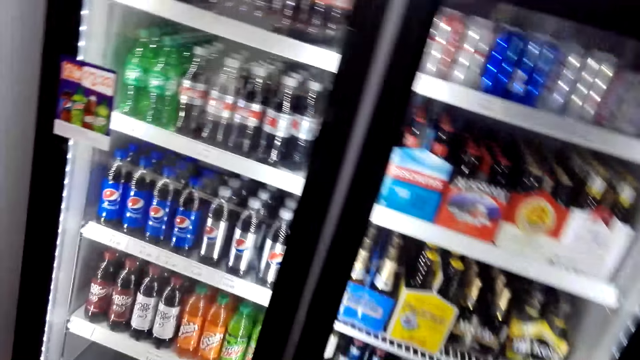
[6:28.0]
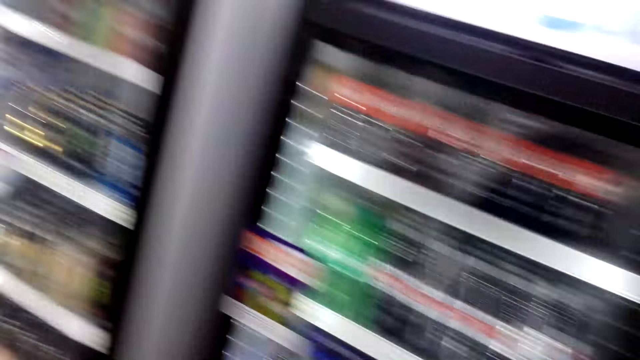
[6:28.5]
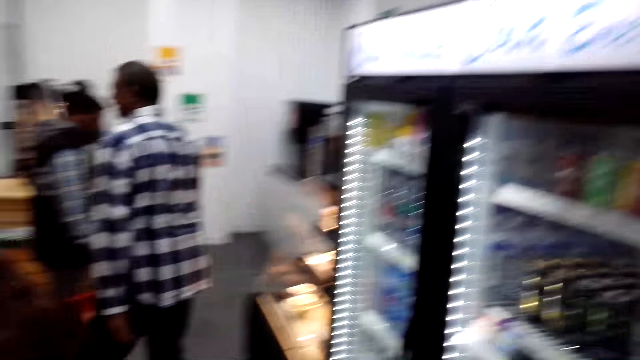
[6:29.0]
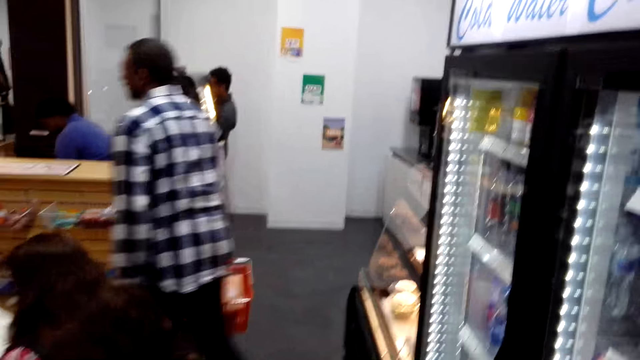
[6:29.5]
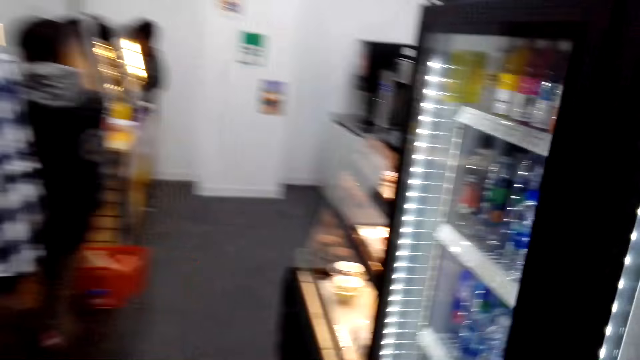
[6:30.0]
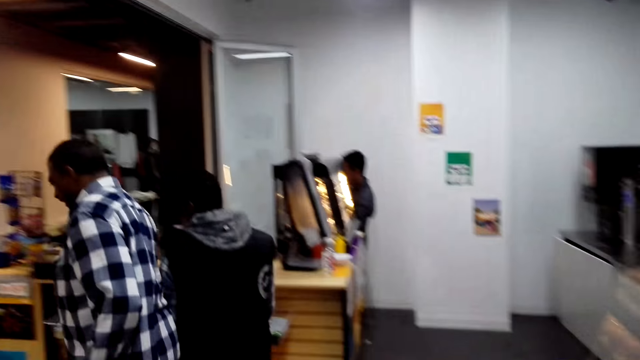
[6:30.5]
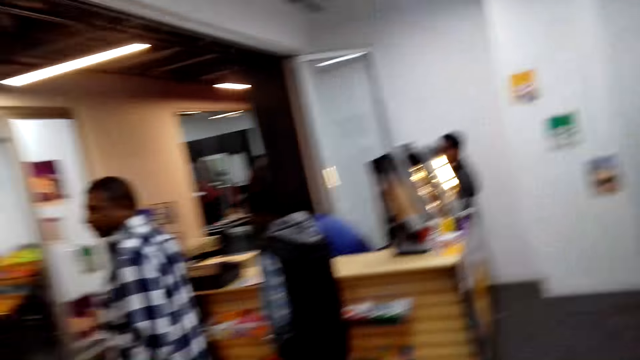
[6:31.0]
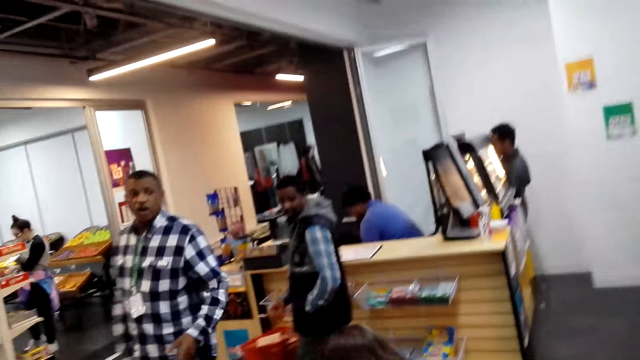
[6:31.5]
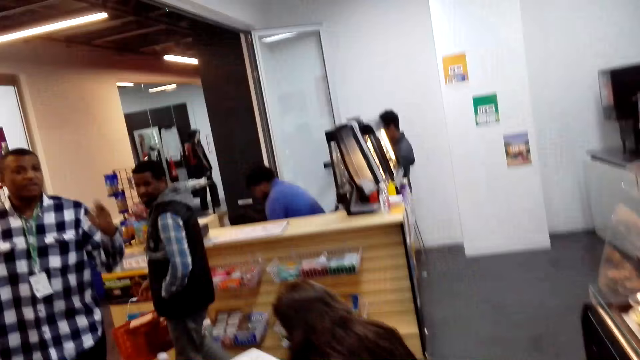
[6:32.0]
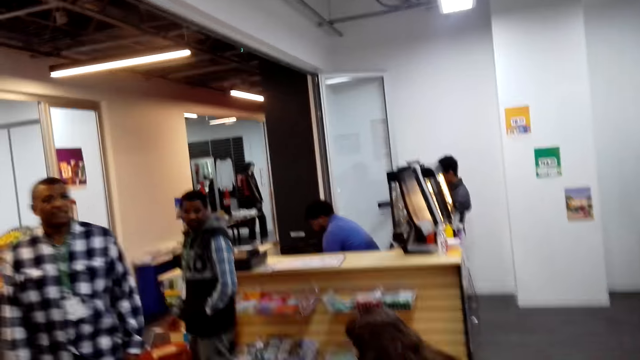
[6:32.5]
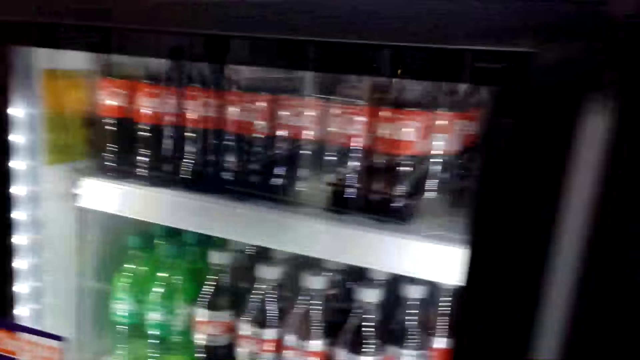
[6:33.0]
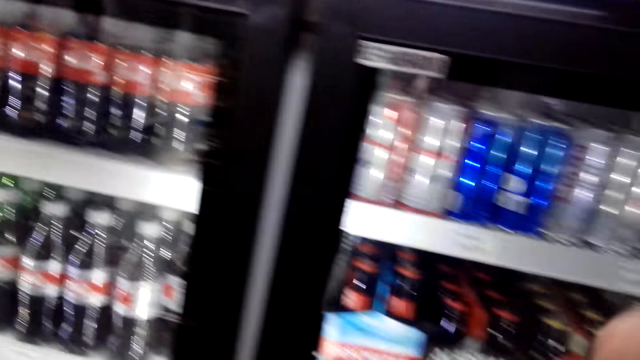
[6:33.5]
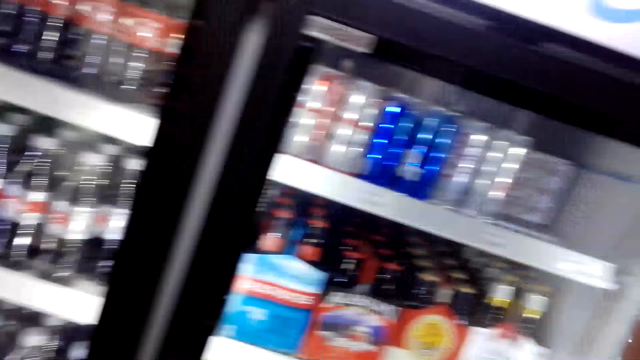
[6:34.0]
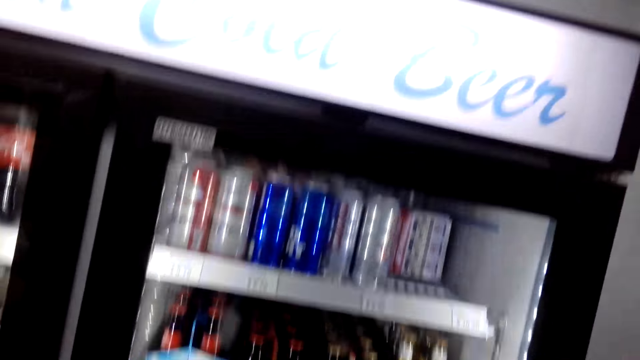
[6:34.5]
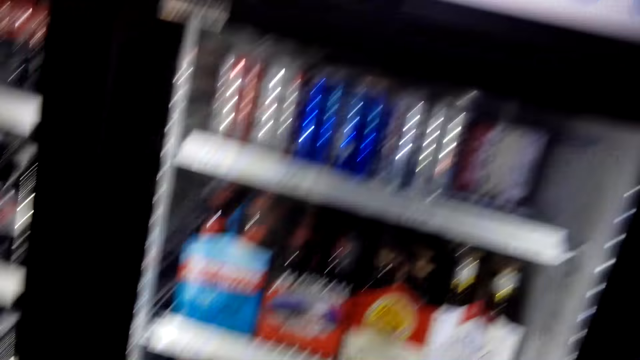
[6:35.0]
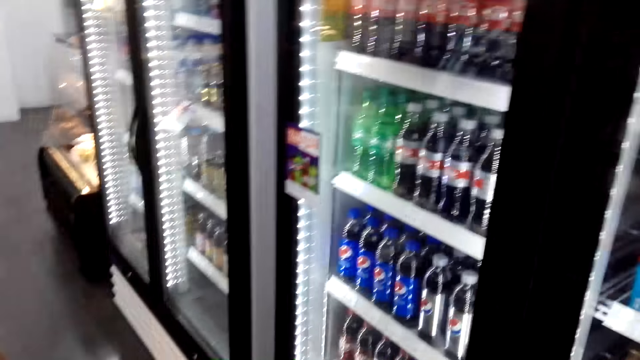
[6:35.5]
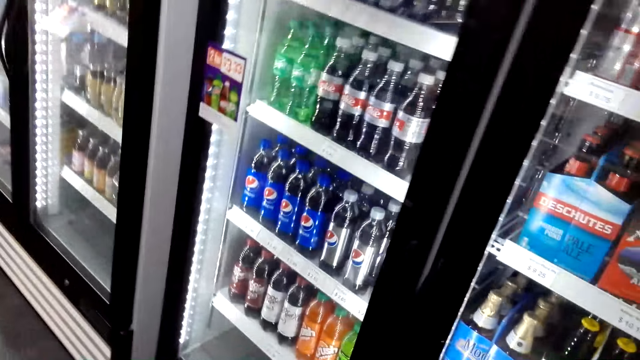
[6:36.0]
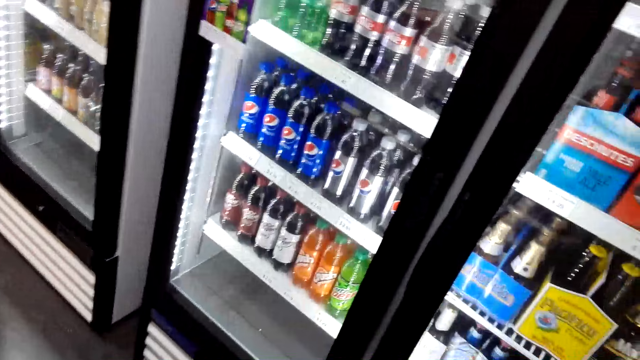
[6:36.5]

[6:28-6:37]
A man gestures with his hand. The camera wearer looks at the refrigerator.

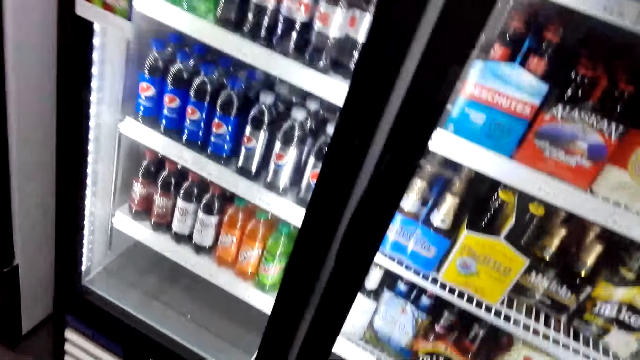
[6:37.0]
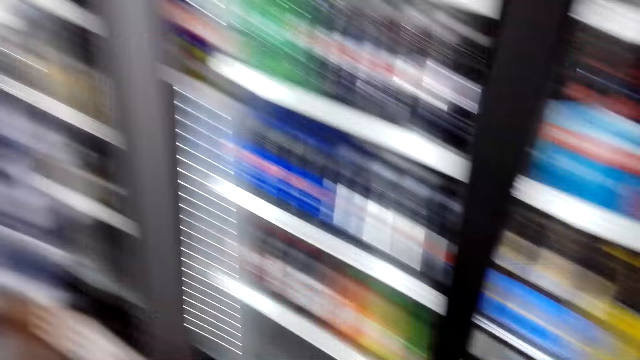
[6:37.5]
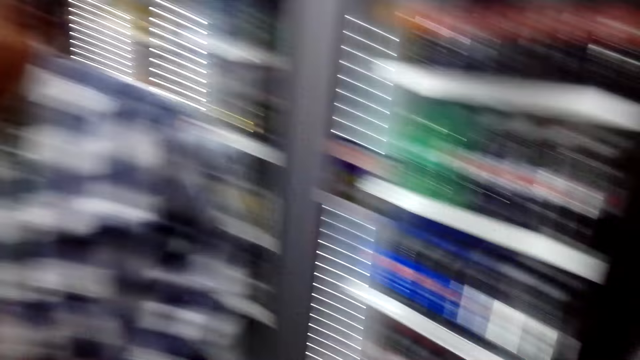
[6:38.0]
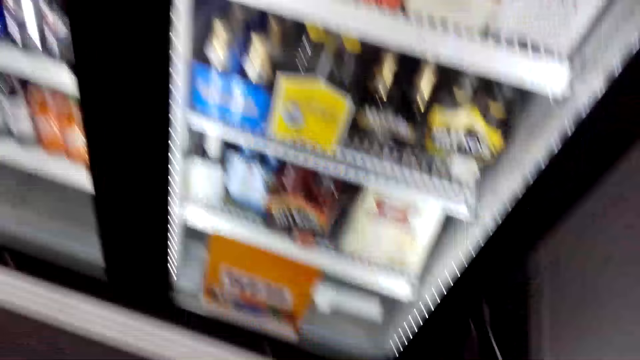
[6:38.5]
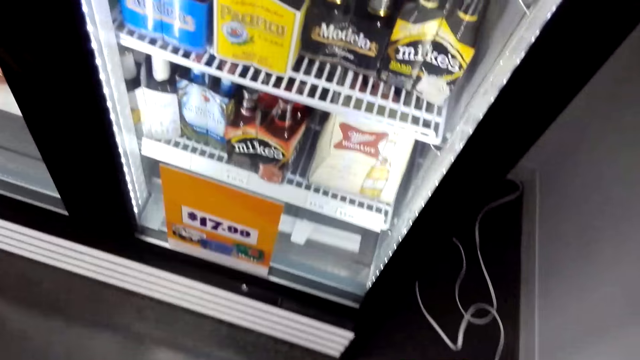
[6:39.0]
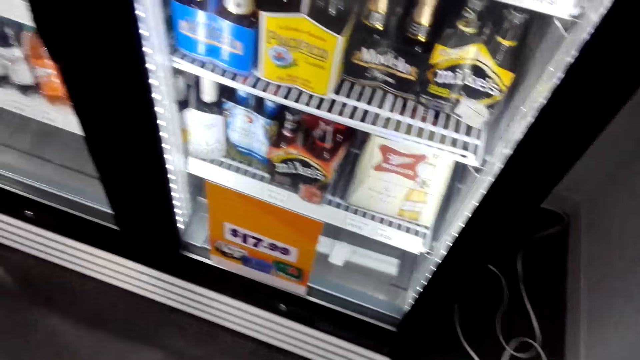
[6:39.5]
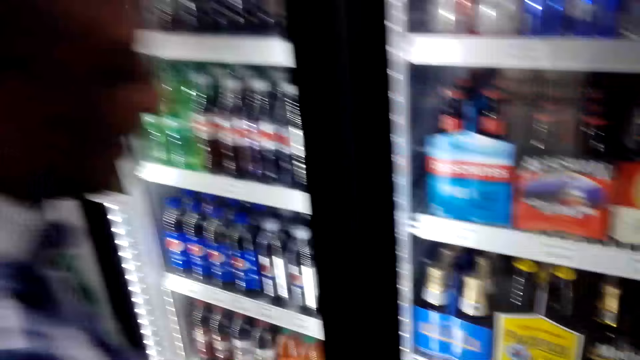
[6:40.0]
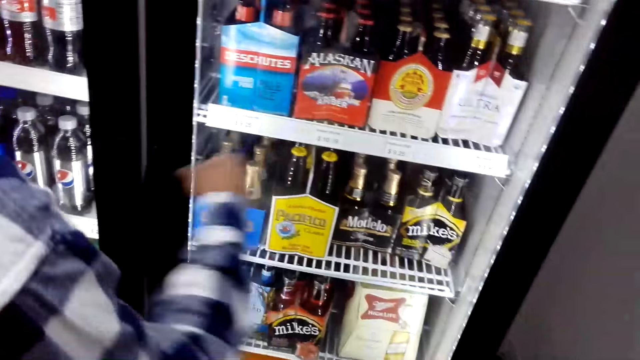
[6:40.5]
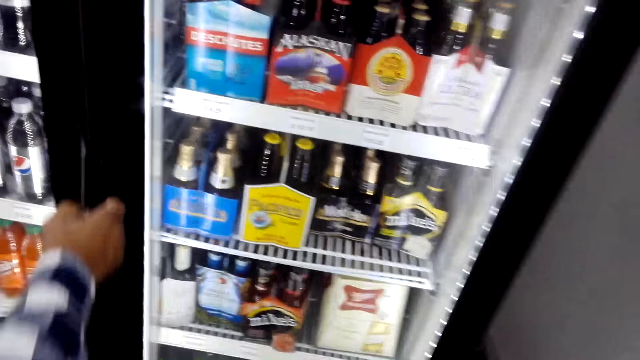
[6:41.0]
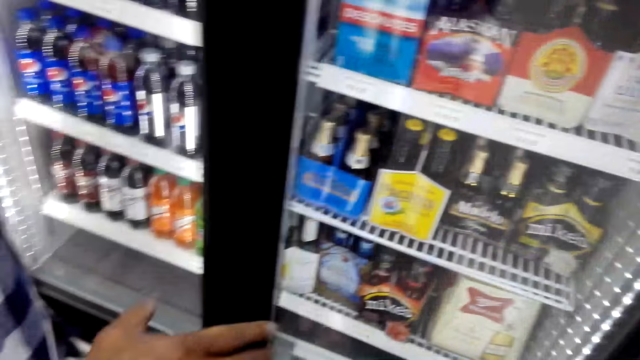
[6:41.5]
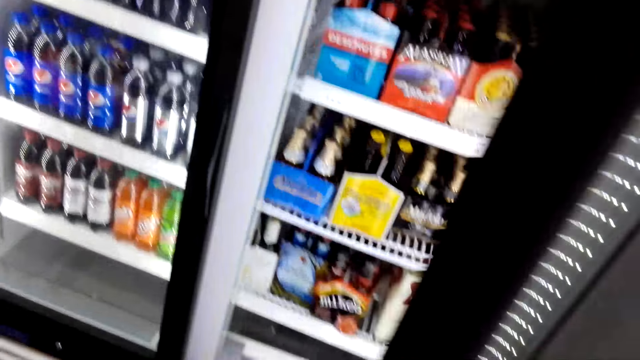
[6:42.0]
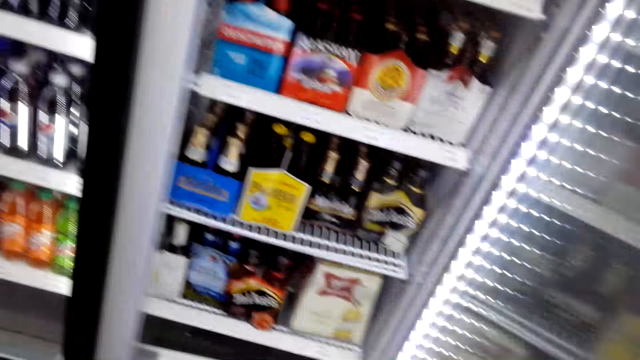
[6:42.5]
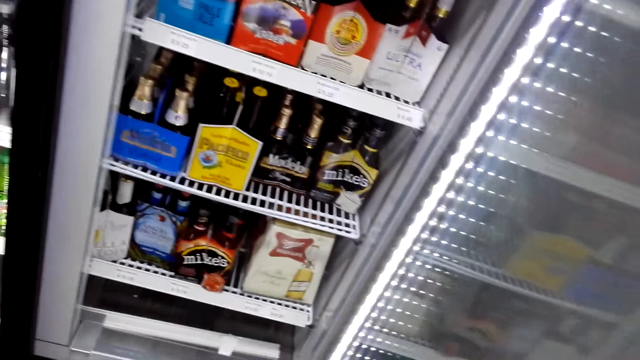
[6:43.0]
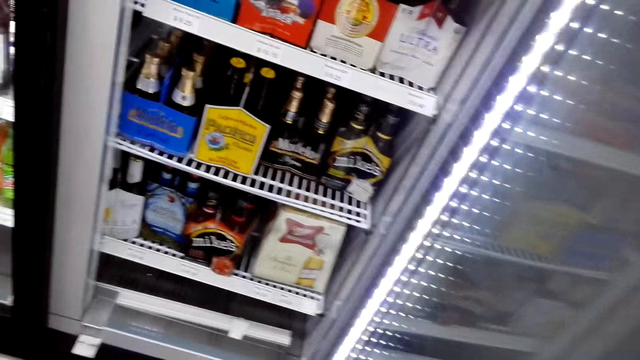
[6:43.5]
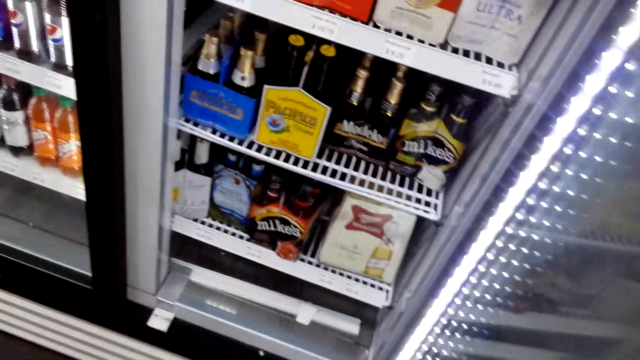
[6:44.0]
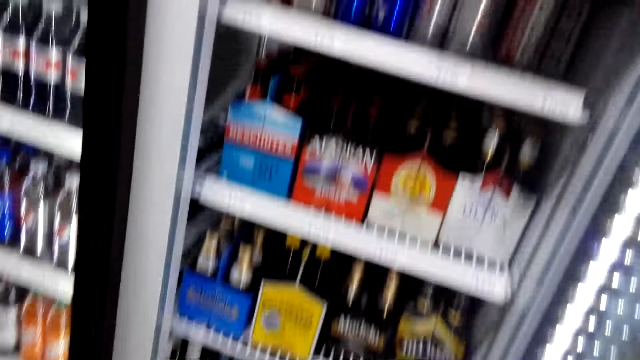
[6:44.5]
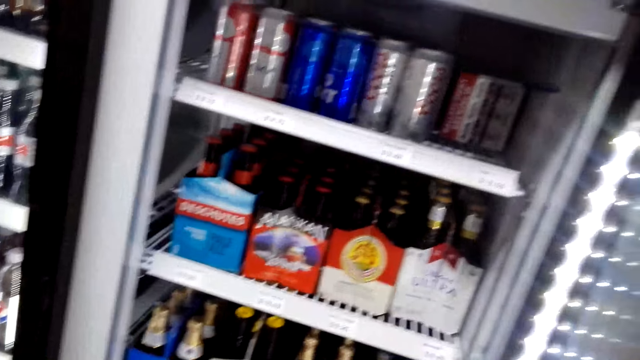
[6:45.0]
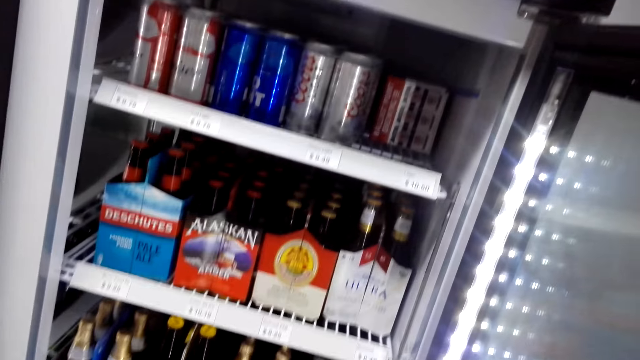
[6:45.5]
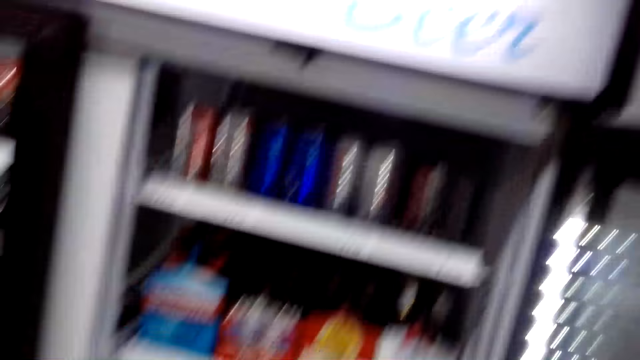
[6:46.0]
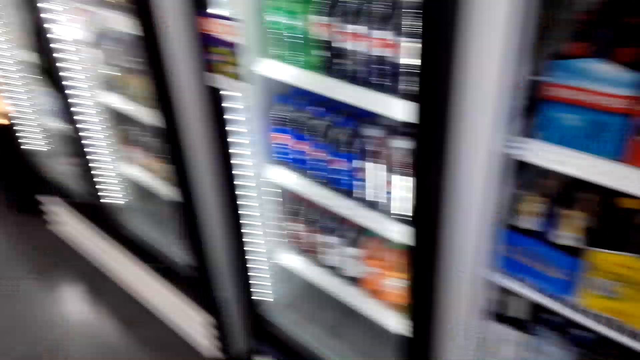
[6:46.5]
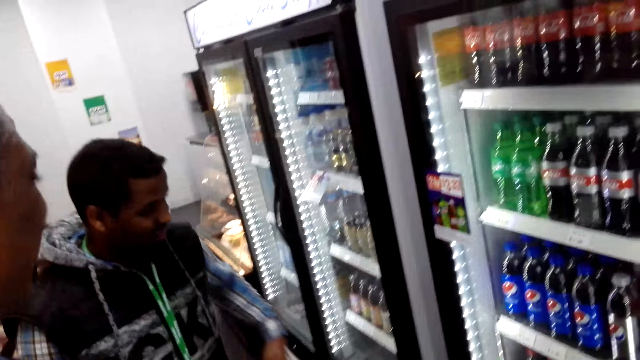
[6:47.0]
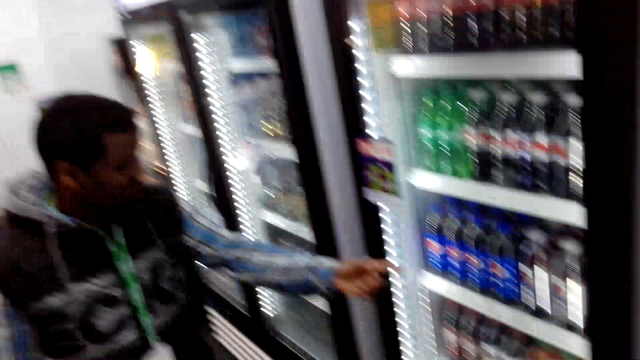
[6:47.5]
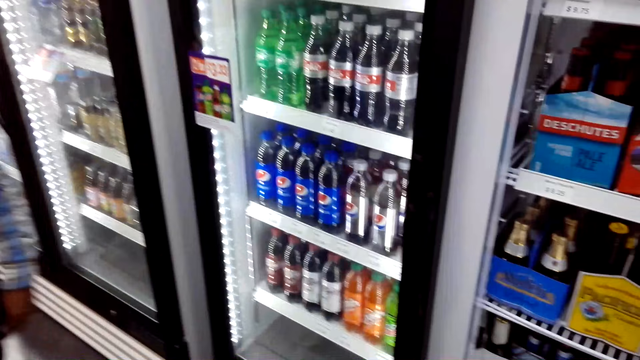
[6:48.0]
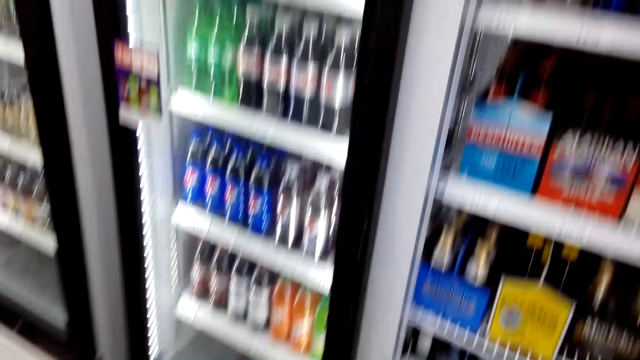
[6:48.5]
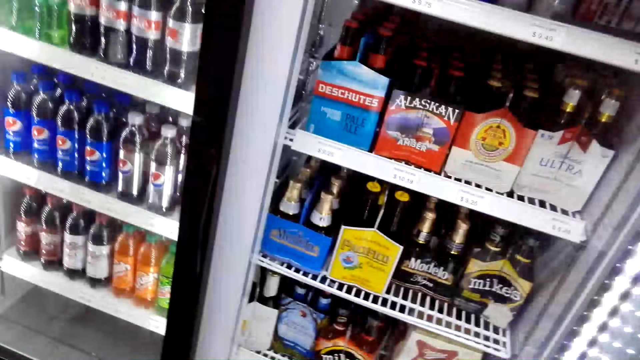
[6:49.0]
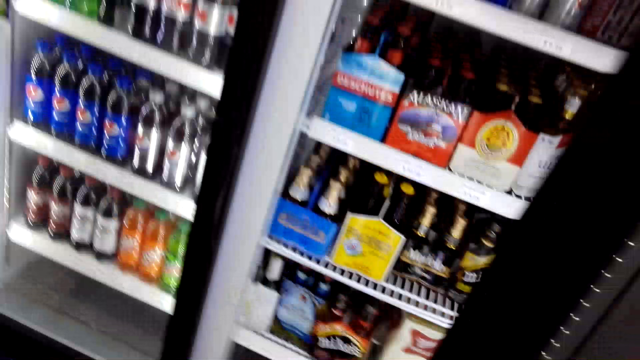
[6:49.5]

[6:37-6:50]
A man stands beside the refrigerator. The man opens the refrigerator. The camera wearer looks inside the refrigerator. Another man points at the refrigerator.
